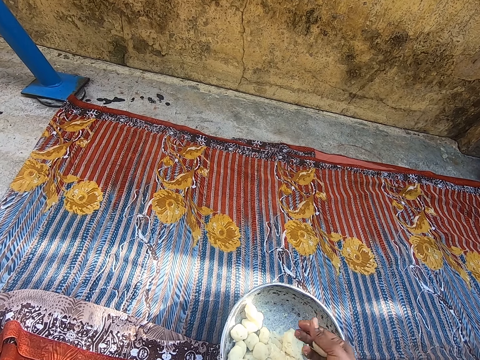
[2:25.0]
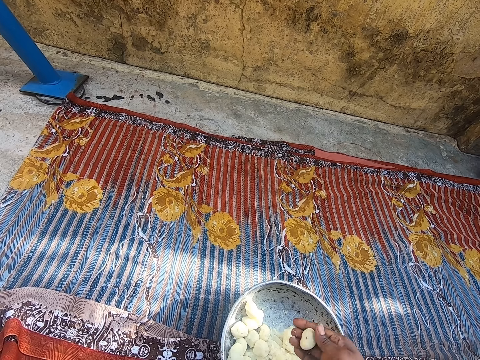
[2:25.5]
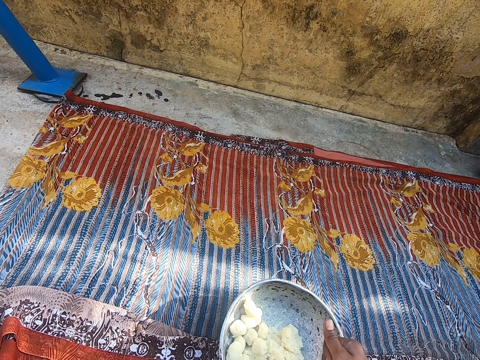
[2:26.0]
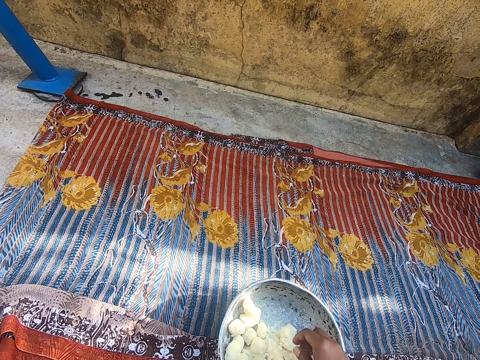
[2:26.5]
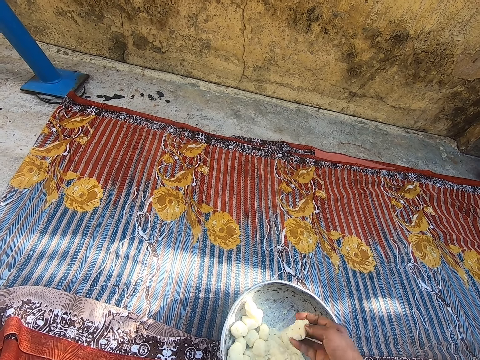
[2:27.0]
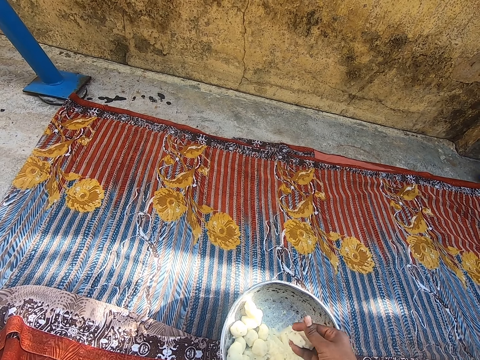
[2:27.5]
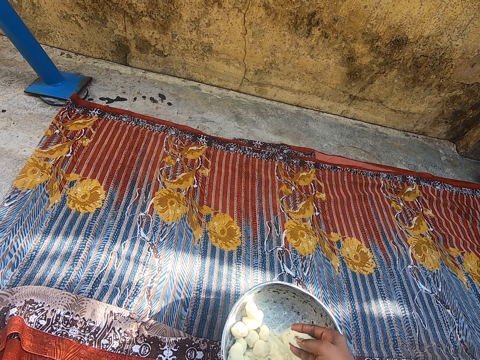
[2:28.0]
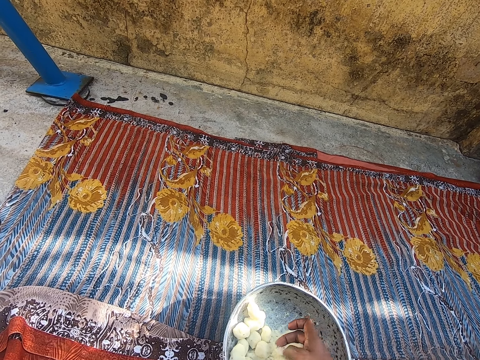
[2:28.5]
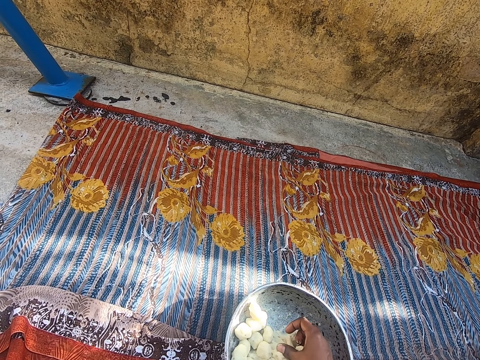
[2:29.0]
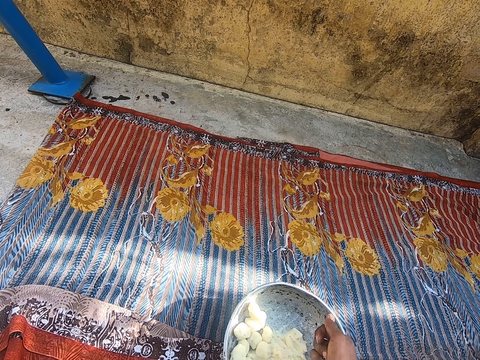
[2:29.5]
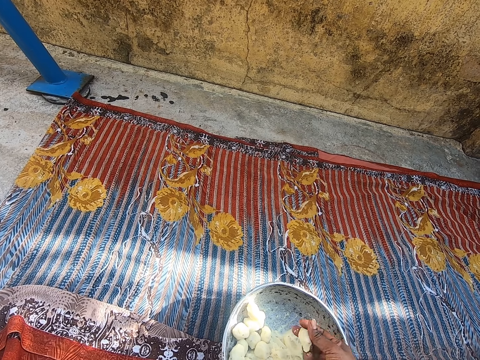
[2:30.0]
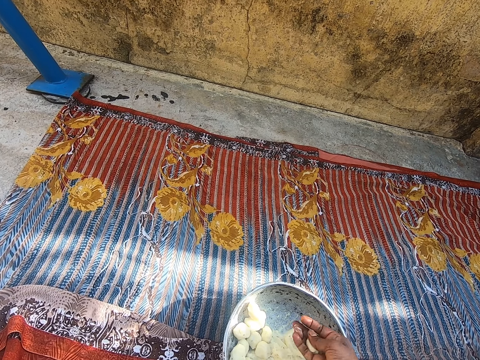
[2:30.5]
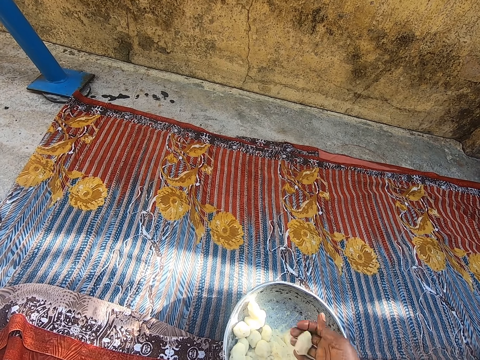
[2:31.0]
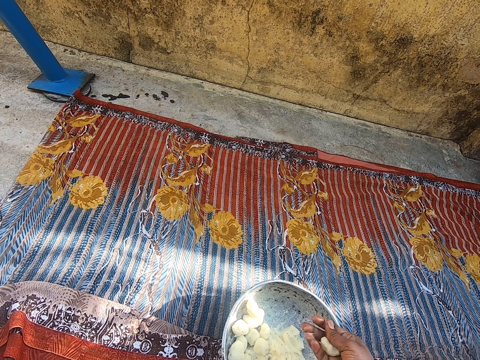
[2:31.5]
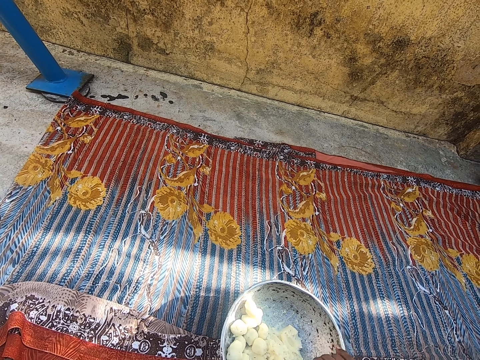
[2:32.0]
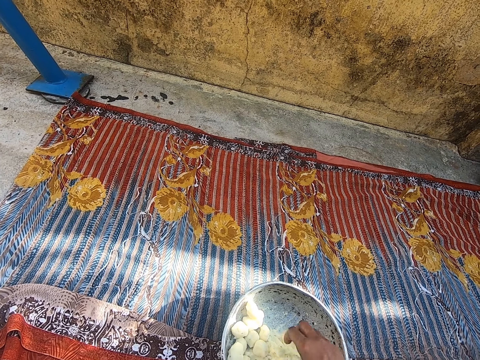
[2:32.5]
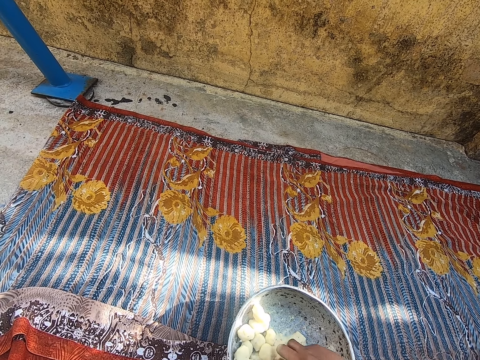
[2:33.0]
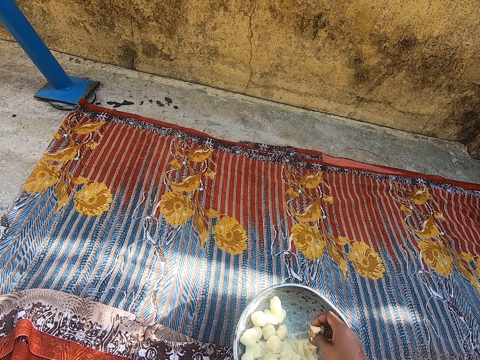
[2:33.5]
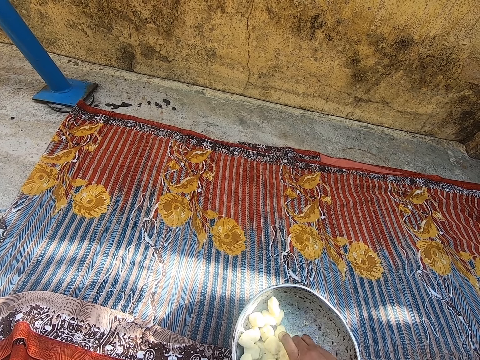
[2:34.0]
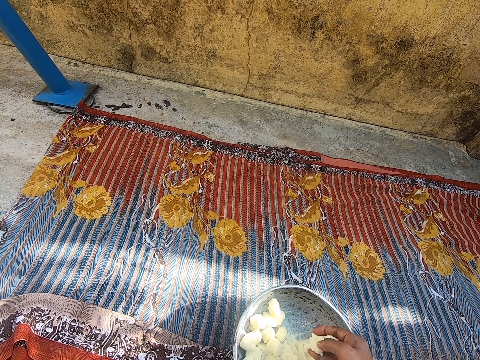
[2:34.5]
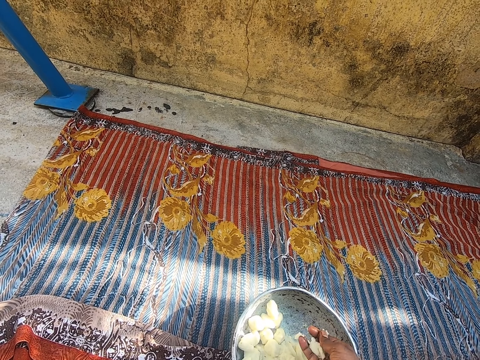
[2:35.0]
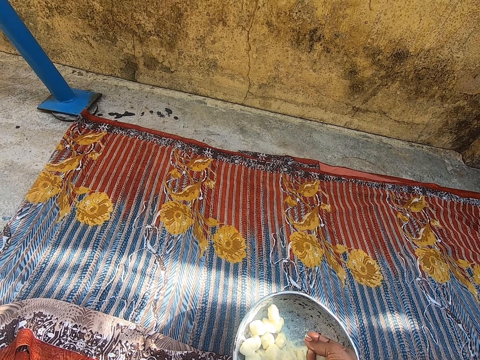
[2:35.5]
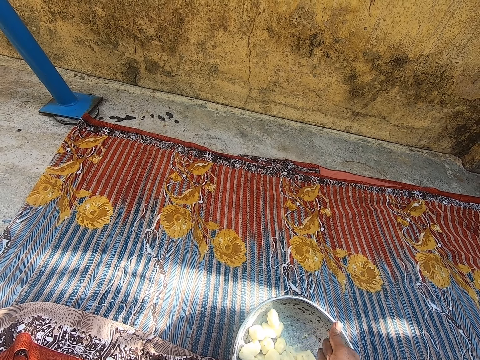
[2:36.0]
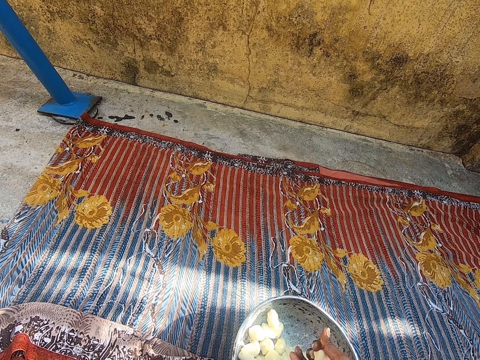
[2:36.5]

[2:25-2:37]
The camera wearer picks the dough from the pot. She rolls the dough with her hand. She places the dough on the pot. She rolls the dough with her hand.

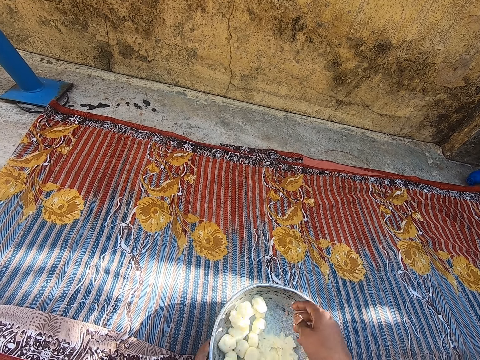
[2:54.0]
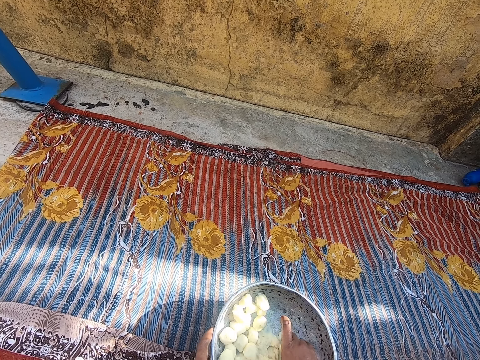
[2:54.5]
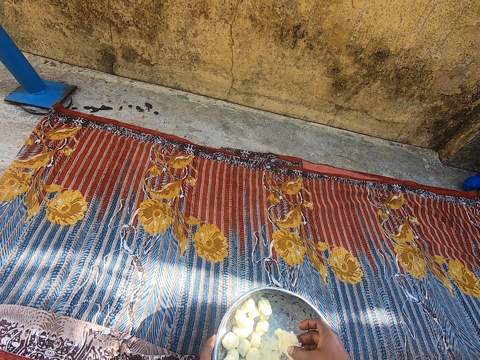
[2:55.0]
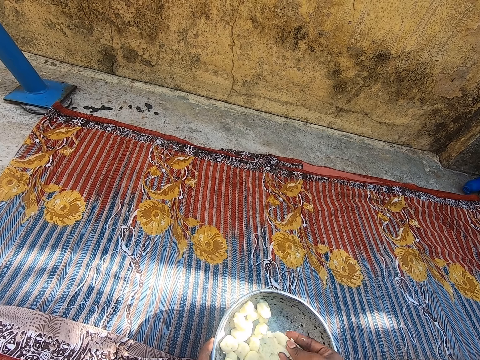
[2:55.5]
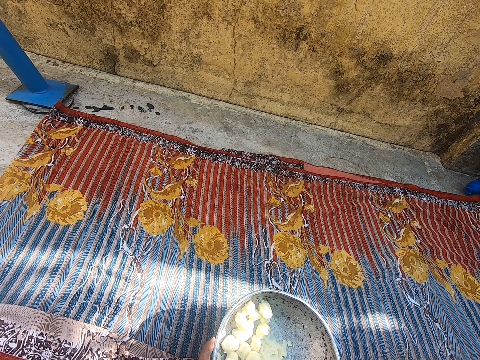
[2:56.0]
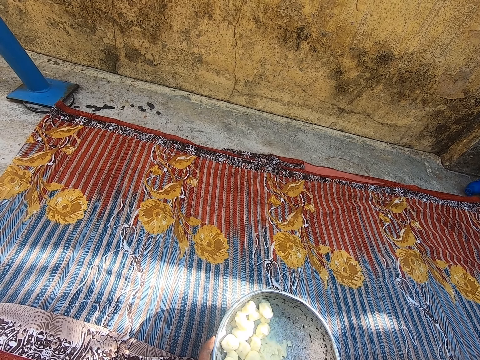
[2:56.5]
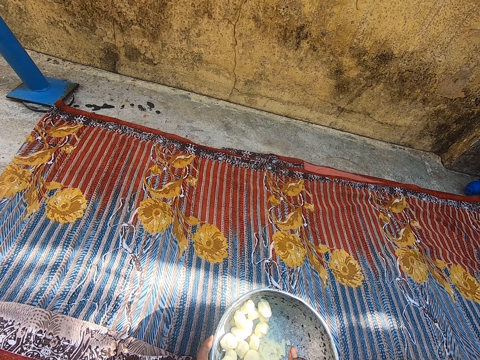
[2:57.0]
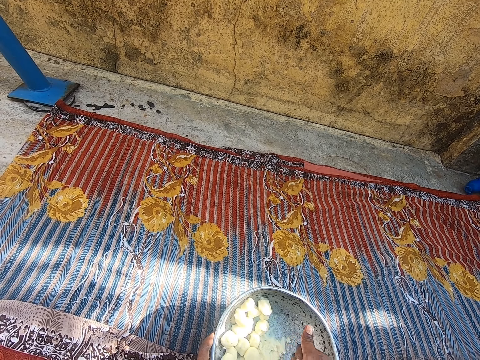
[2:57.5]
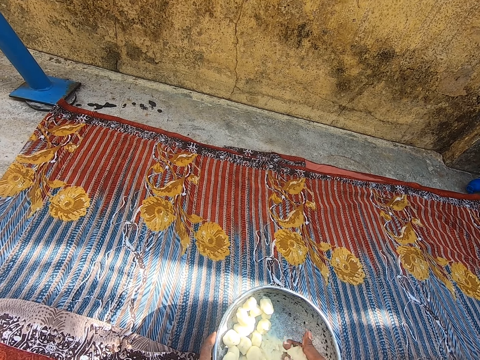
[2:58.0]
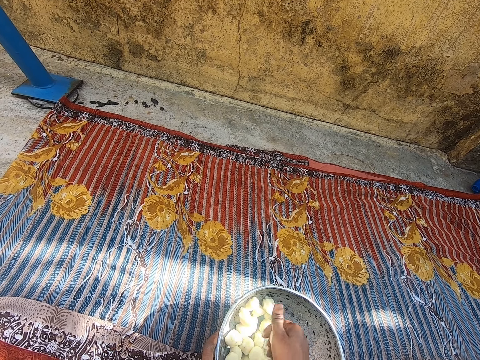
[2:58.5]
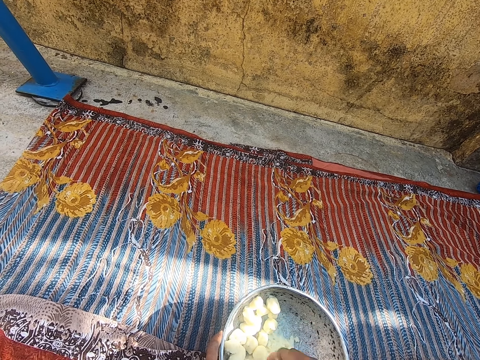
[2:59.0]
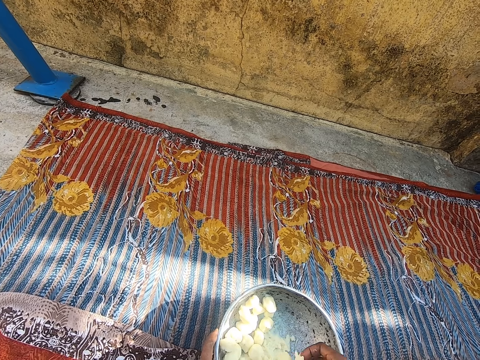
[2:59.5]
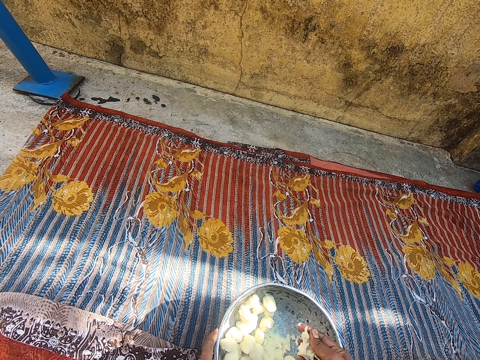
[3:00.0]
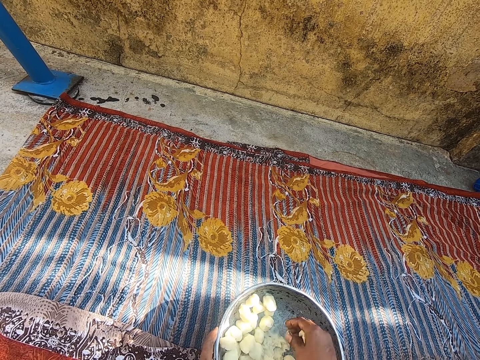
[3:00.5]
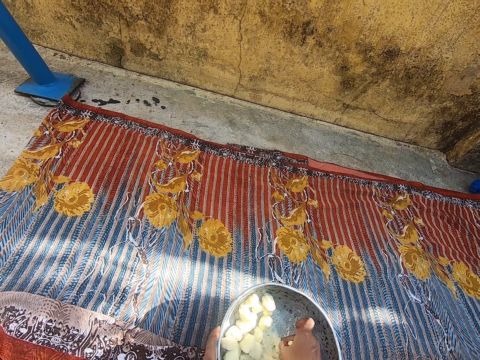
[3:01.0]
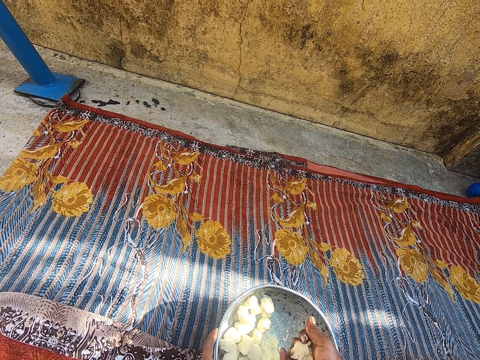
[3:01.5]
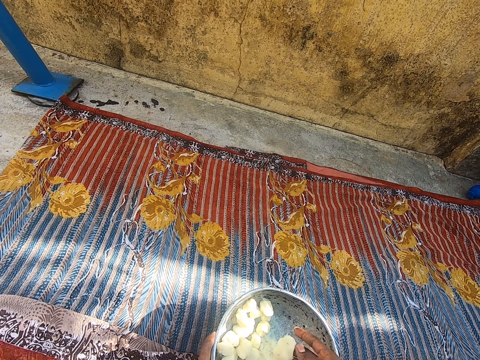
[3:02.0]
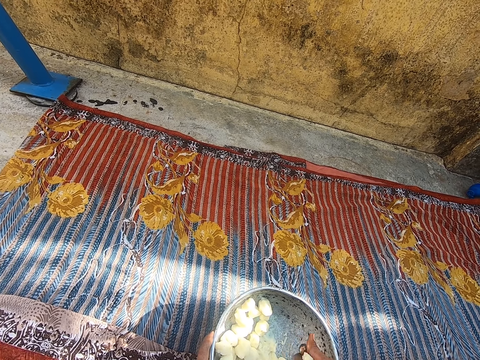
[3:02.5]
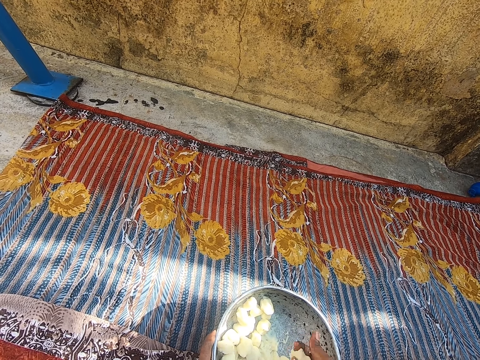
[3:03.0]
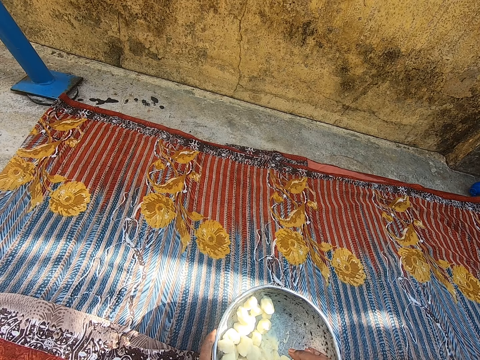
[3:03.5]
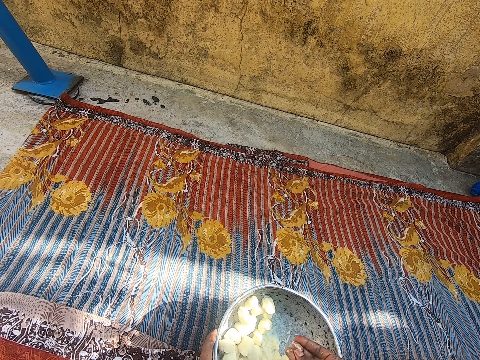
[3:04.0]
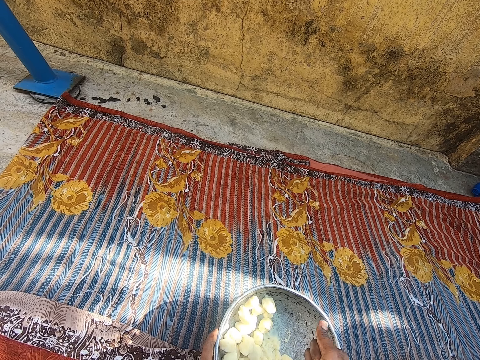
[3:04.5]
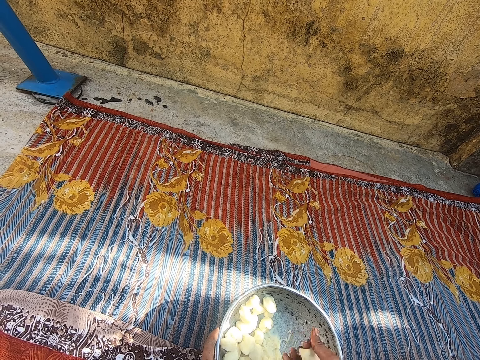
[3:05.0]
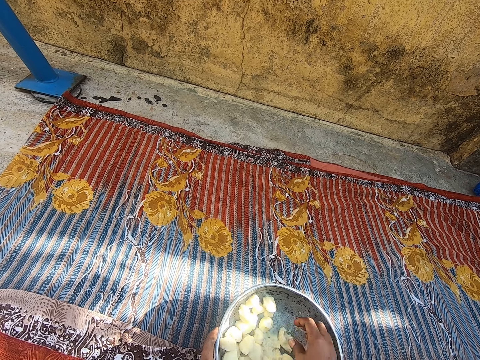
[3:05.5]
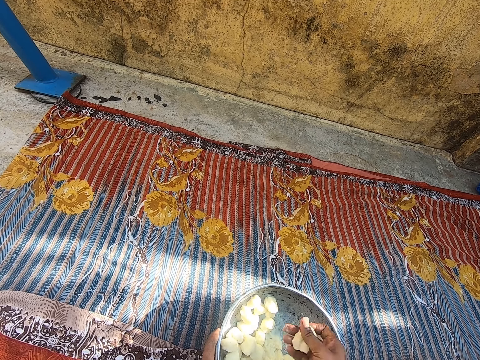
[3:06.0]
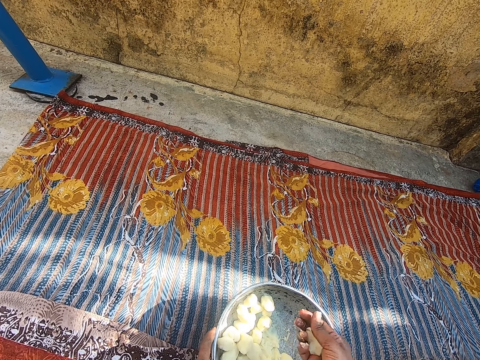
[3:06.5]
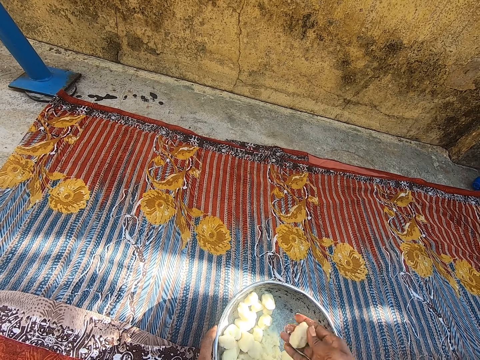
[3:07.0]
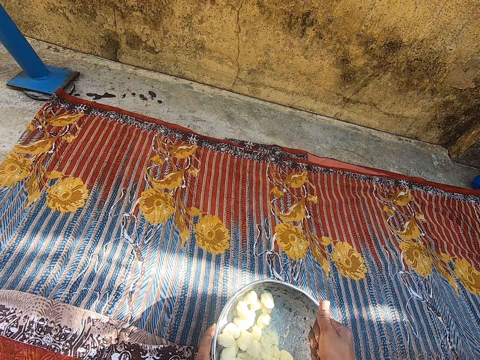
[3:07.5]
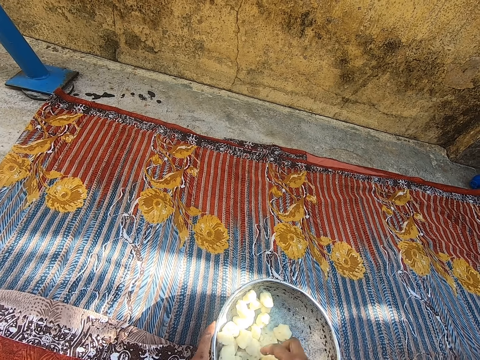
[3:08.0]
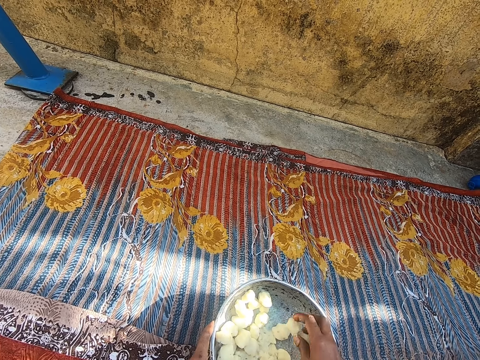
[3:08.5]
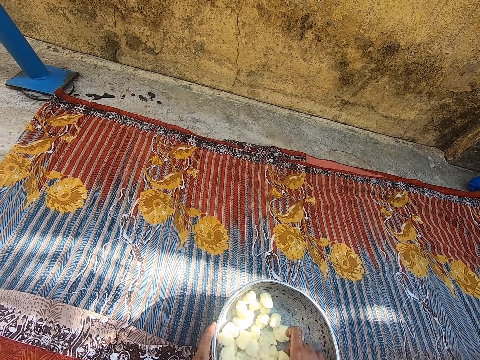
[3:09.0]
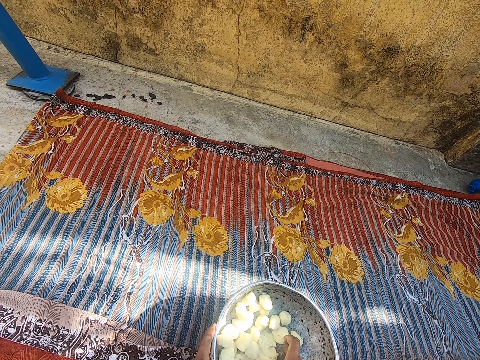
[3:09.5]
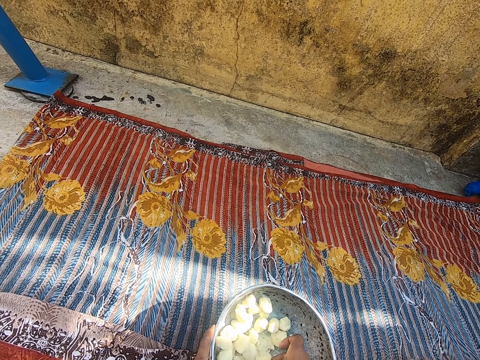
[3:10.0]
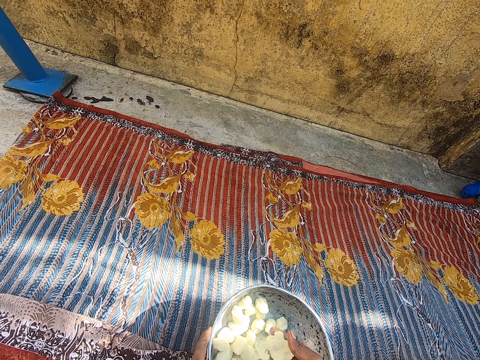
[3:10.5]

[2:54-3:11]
The camera wearer places the dough on the pot. She picks the dough from the pot. She rolls the dough with her hand. She places the dough on the pot. She rolls the dough with her hand. She places the dough on the pot. She rolls the dough with her hand. She places the dough on the pot.
